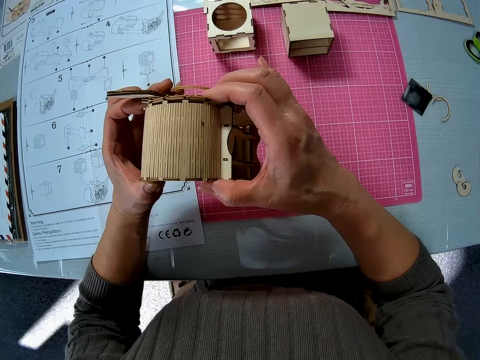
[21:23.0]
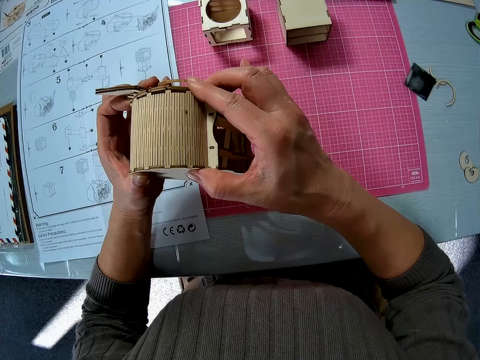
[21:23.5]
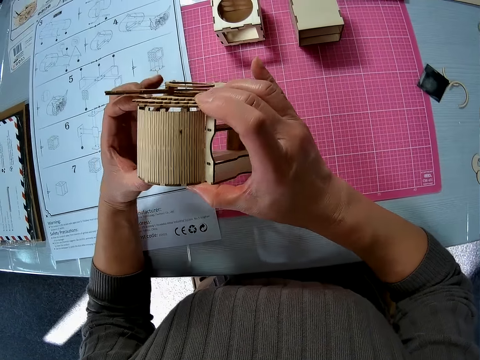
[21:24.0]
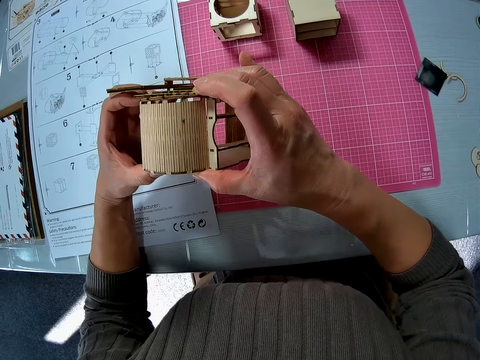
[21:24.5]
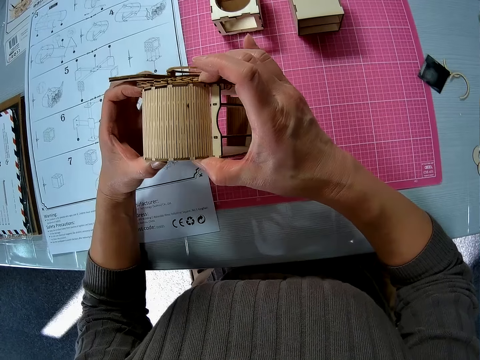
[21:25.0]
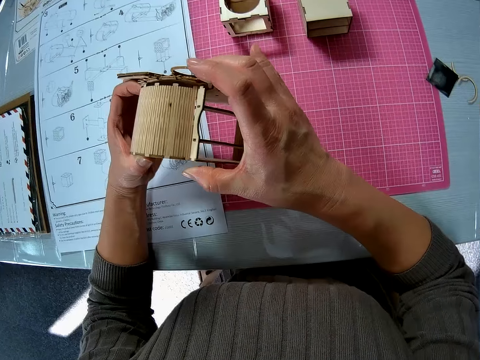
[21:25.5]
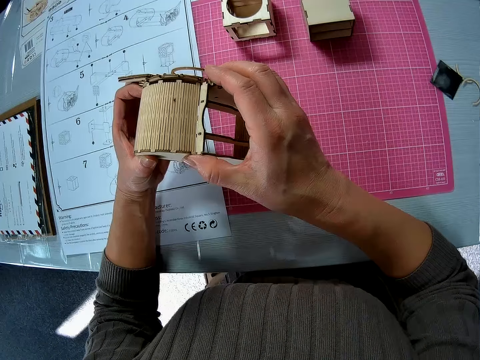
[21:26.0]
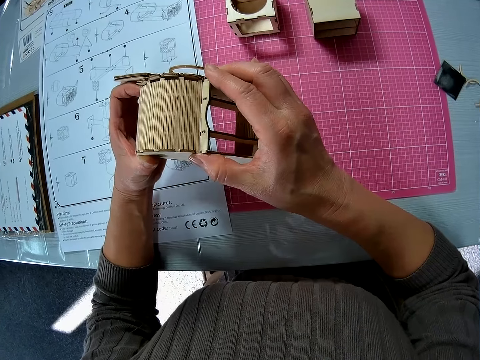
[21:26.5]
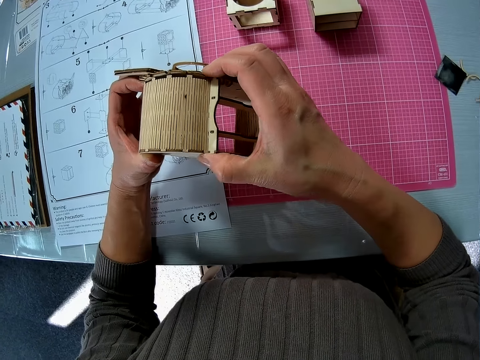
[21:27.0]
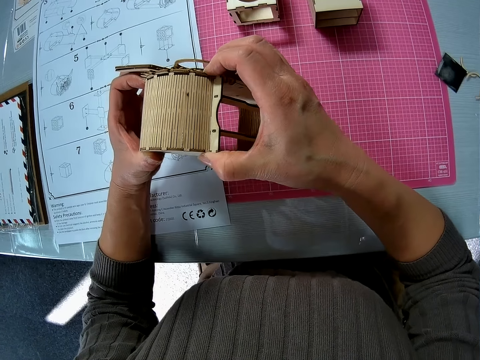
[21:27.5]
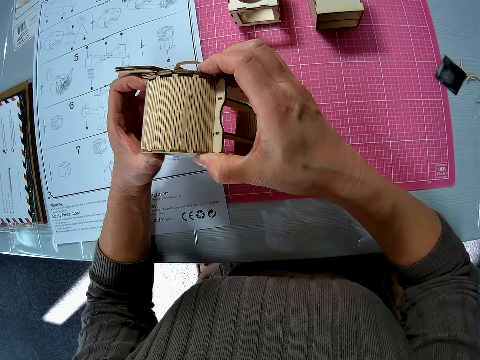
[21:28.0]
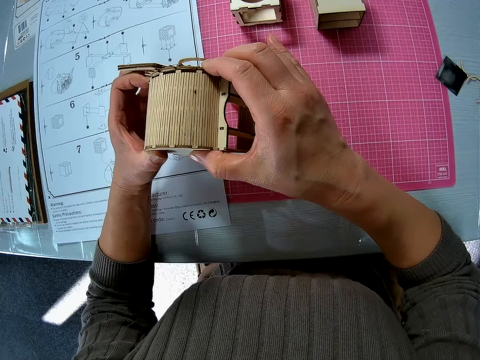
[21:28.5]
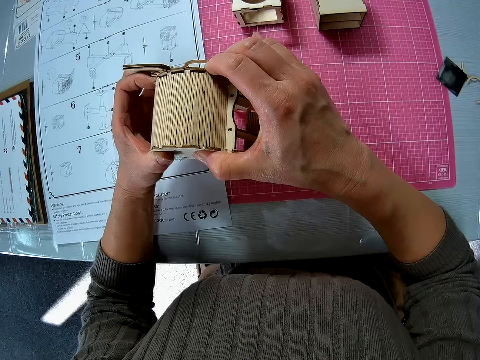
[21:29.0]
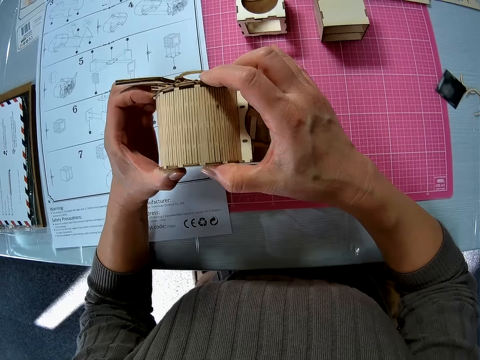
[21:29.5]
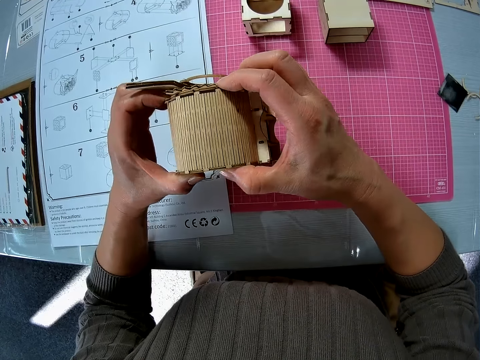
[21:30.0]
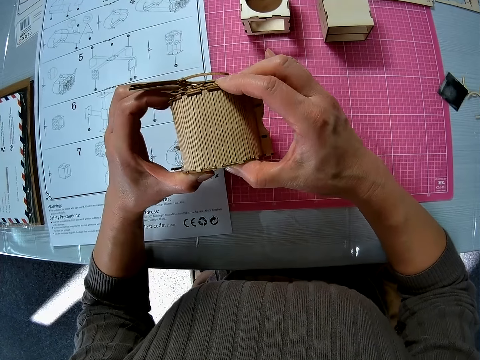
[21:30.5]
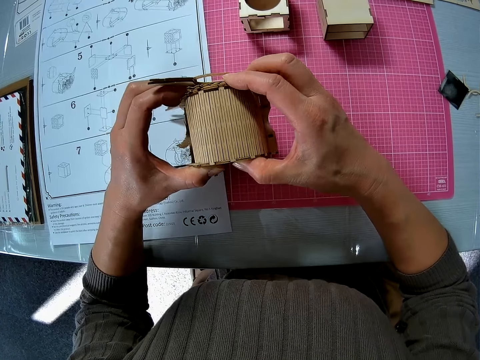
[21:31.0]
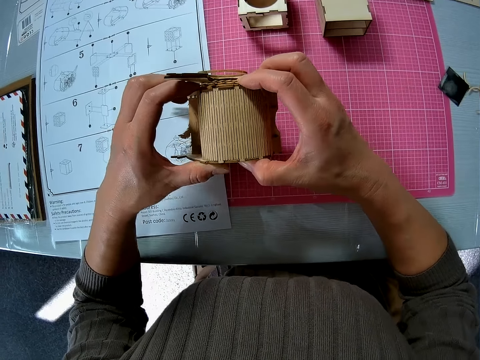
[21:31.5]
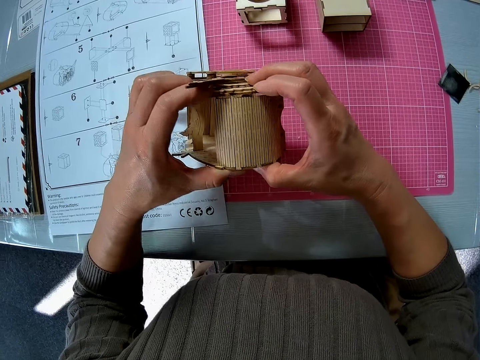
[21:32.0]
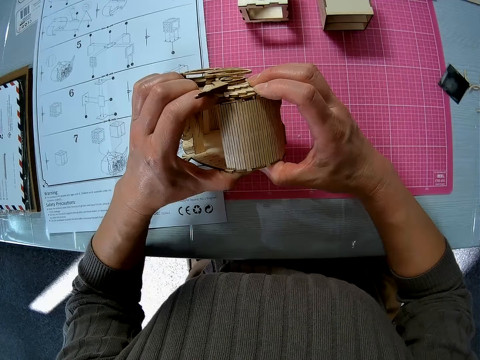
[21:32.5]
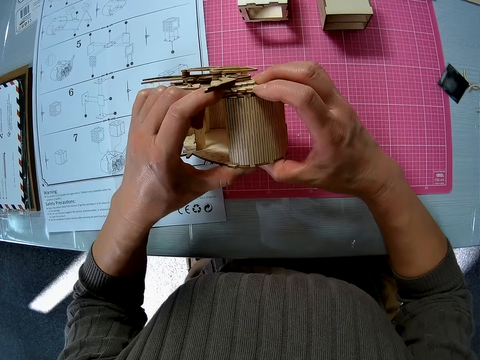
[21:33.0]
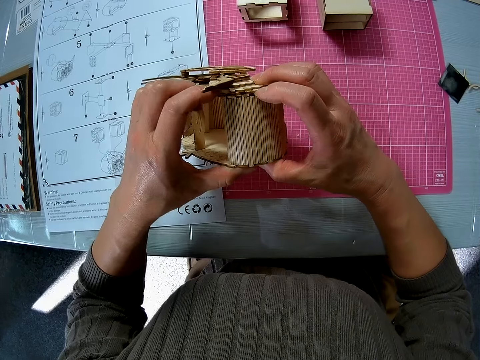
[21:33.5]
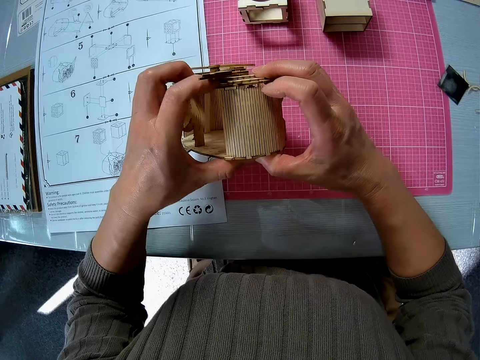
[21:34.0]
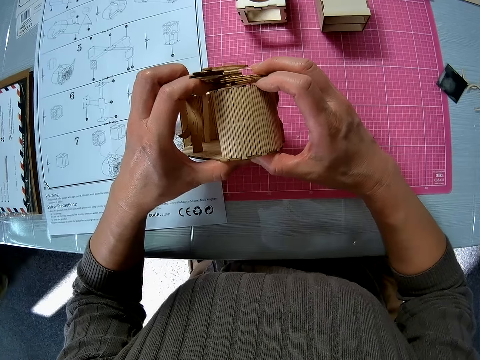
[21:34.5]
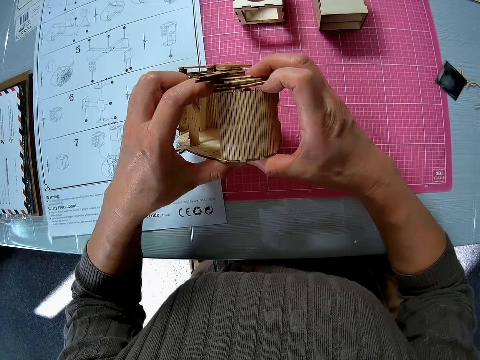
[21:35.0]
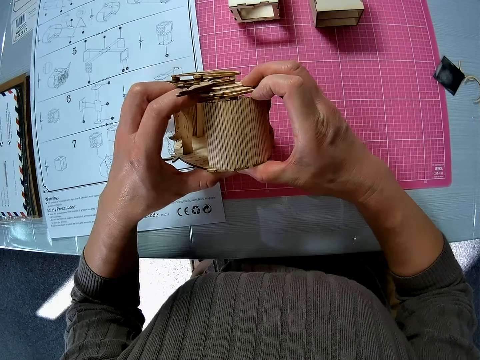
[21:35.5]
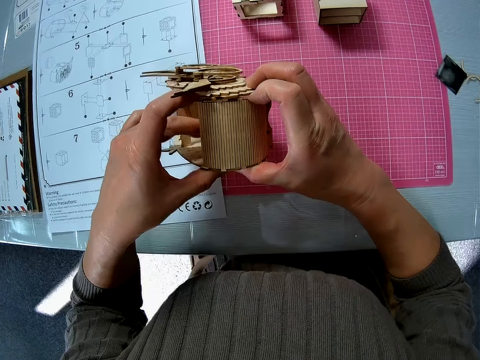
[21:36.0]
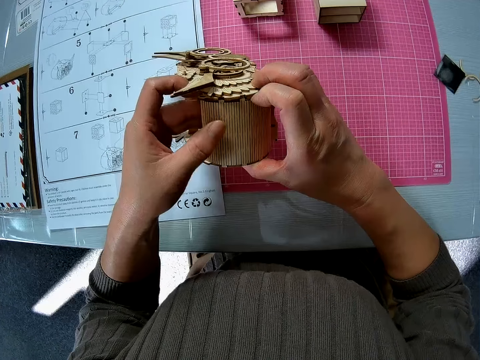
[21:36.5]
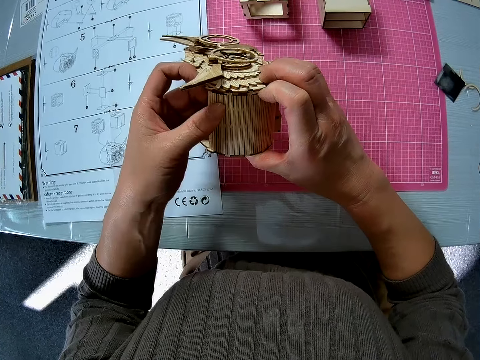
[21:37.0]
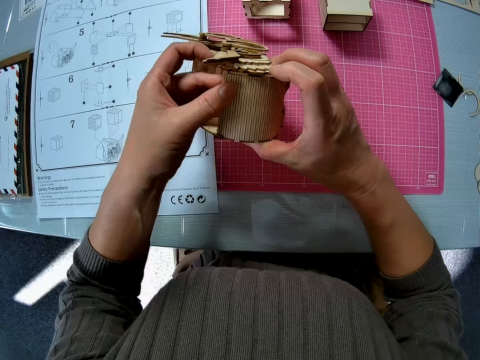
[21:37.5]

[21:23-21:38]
The camera wearer turns the craft kit. They move a hand.

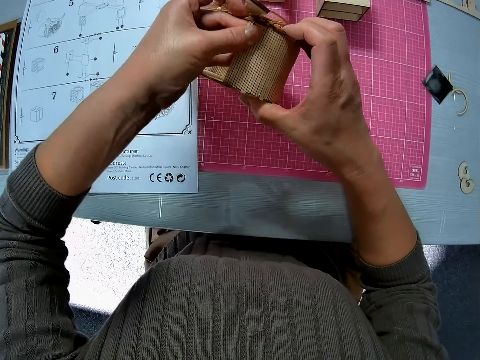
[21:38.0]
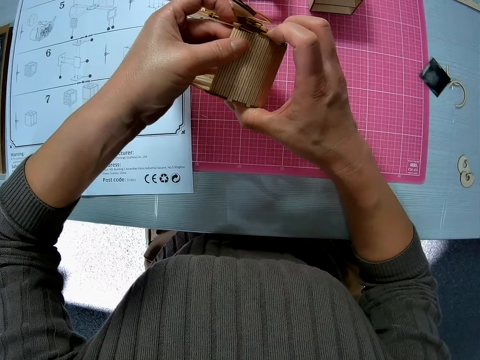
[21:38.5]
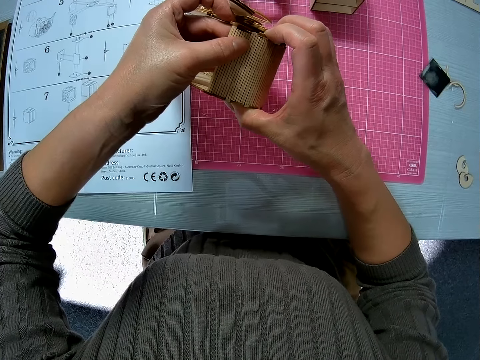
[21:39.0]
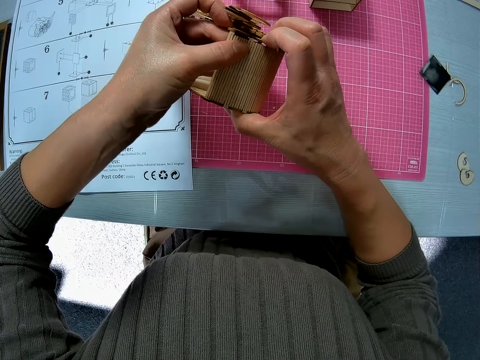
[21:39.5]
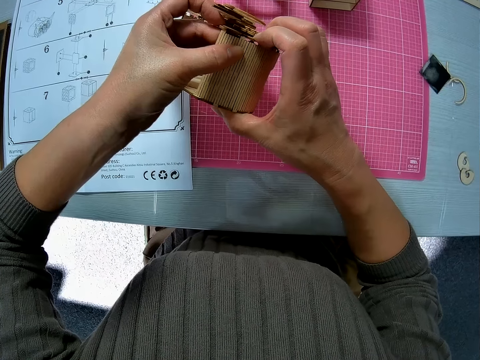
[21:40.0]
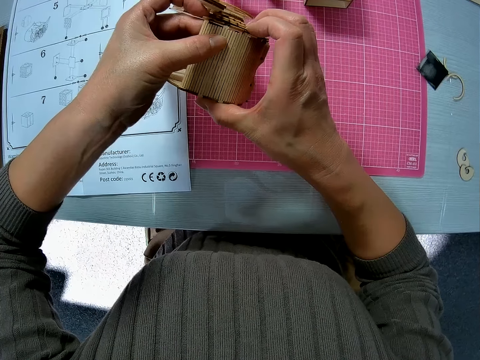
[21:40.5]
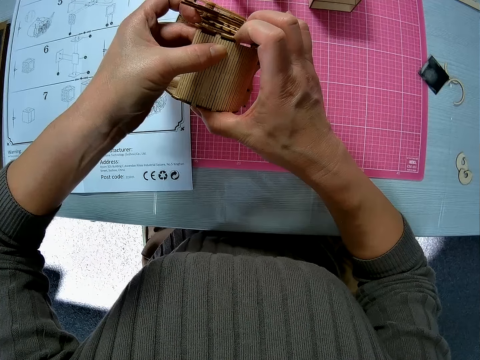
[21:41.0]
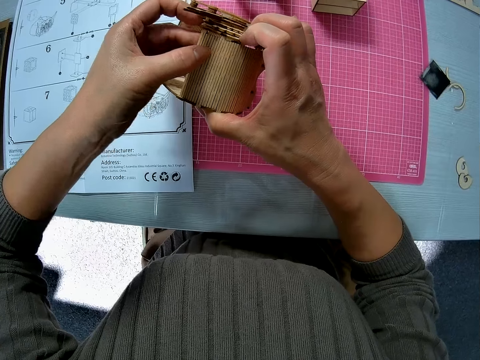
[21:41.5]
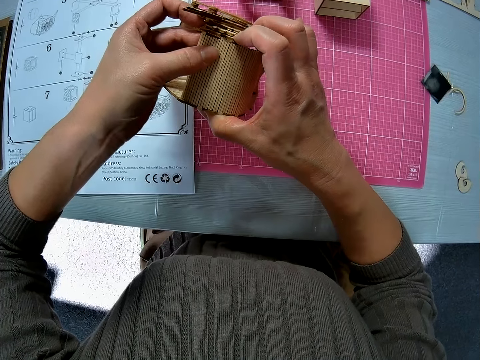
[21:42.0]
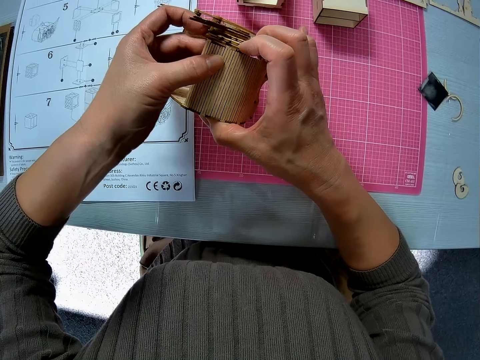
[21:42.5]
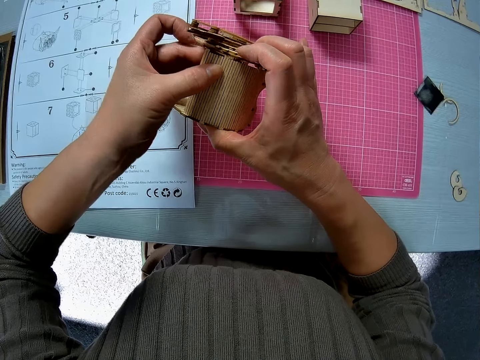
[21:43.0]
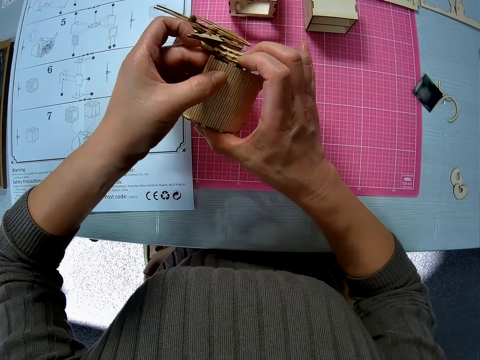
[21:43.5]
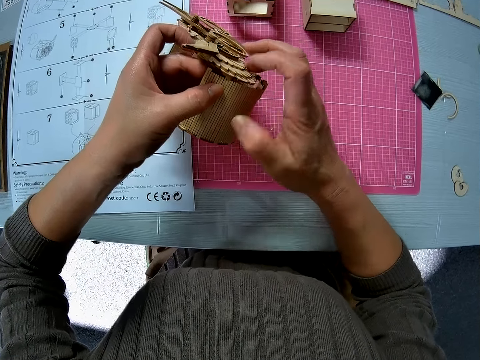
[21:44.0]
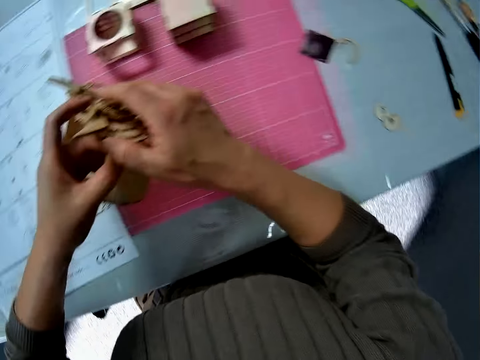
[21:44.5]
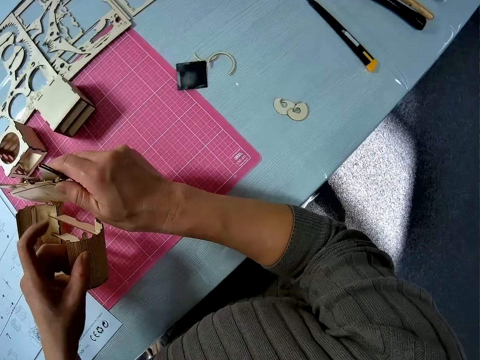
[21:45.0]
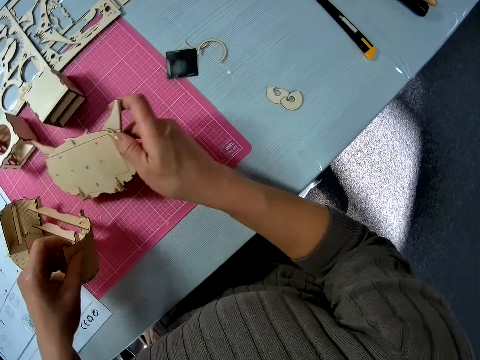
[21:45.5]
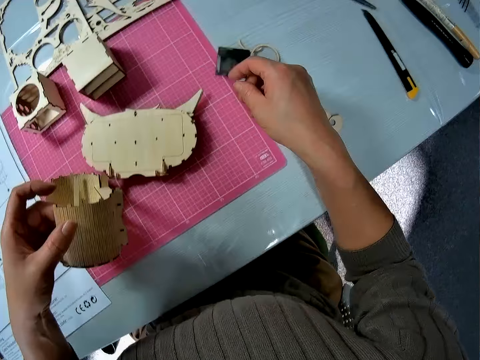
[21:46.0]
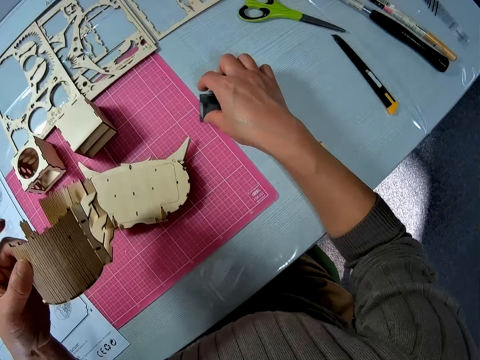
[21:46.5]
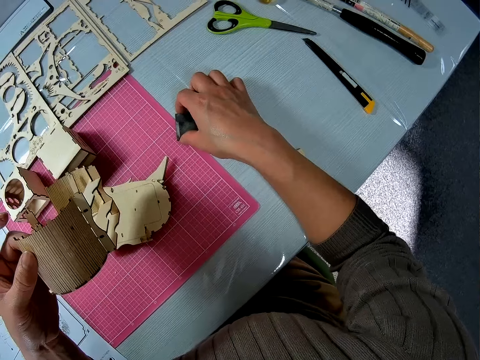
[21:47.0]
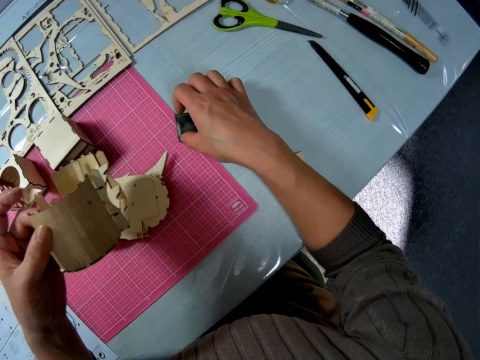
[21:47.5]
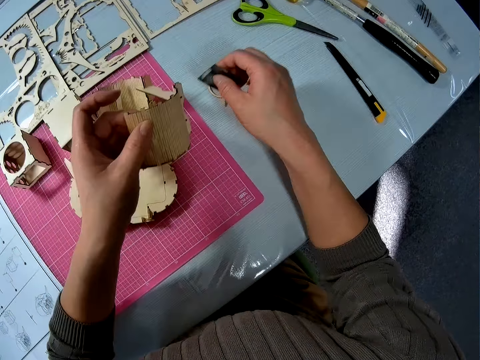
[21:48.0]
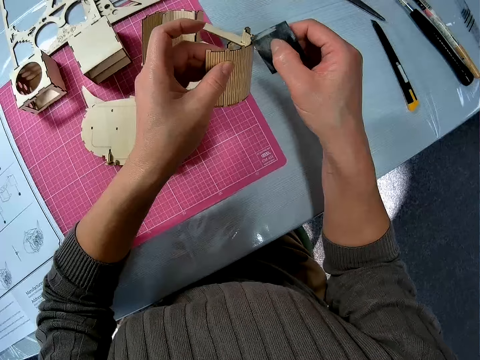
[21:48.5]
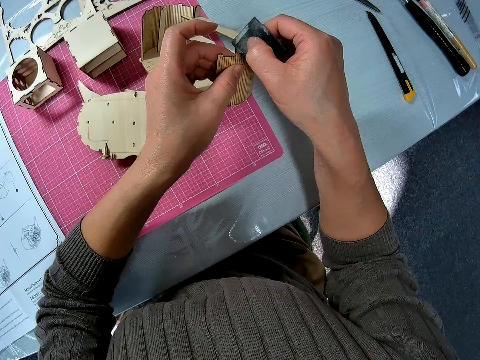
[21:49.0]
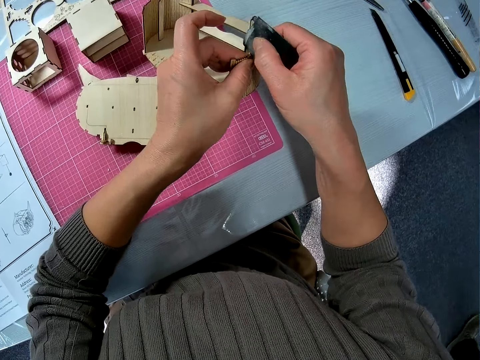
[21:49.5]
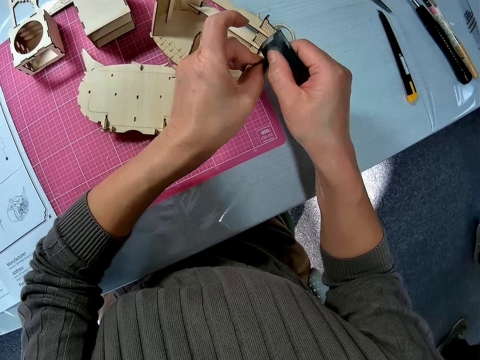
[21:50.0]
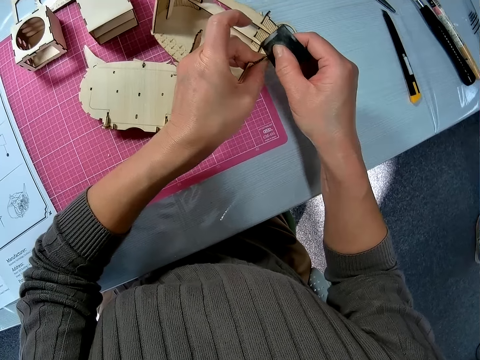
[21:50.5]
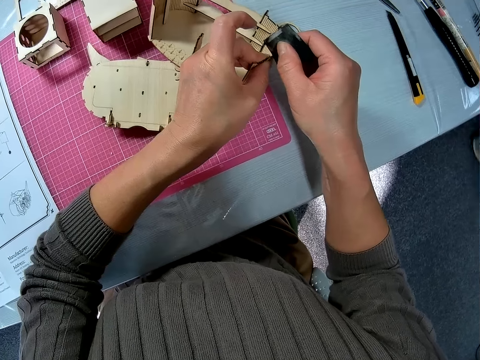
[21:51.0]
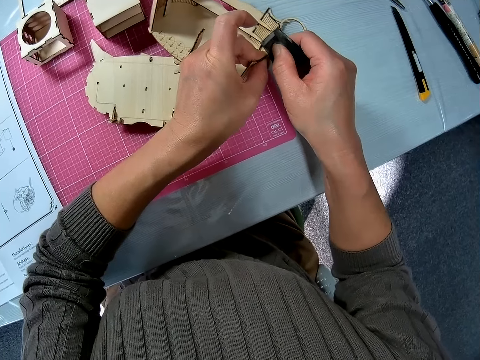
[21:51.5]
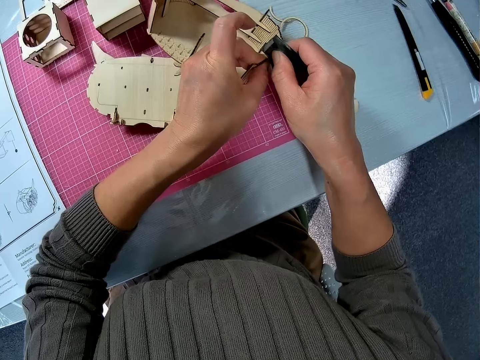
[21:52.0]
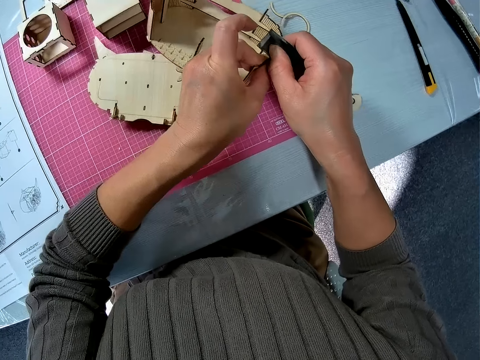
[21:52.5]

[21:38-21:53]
The camera wearer removes the side of the craft kit. They drop one of the wooden parts on the table. They hold the side of the craft kit. They pick up a wood file or craft kit cutter from the table. They cut the side of the craft. They file the edges of the wood part.
